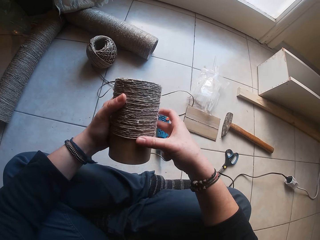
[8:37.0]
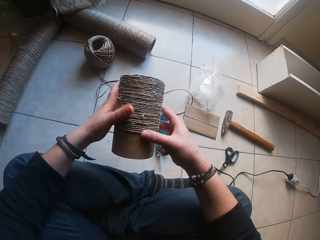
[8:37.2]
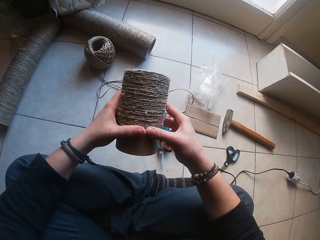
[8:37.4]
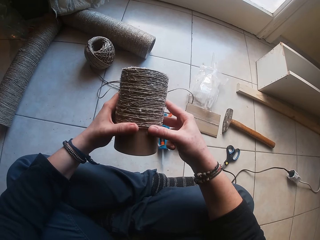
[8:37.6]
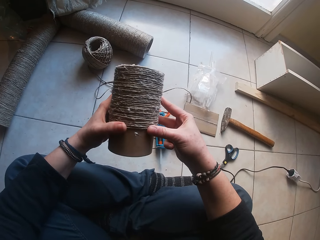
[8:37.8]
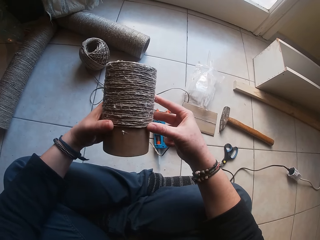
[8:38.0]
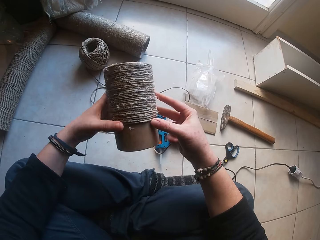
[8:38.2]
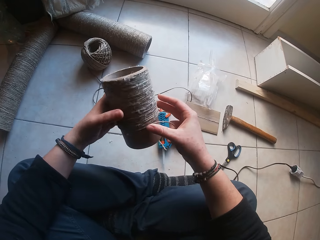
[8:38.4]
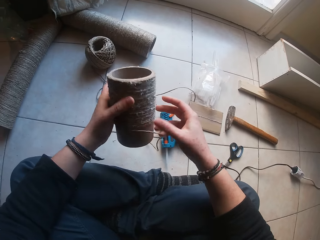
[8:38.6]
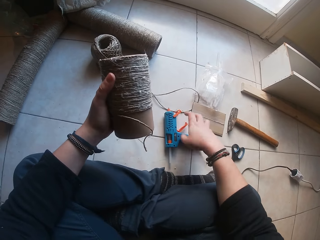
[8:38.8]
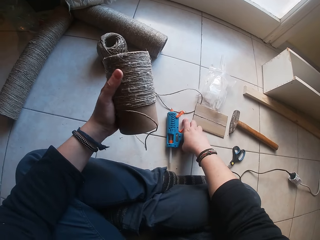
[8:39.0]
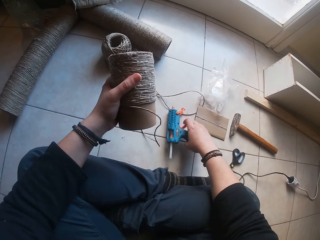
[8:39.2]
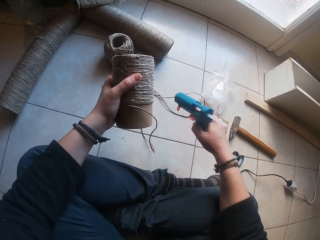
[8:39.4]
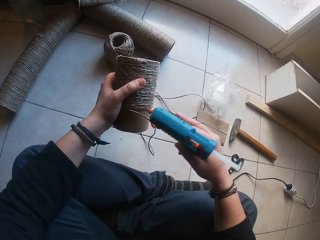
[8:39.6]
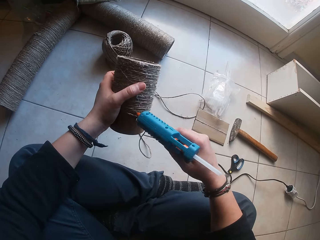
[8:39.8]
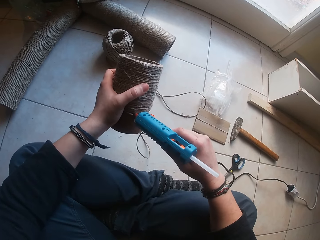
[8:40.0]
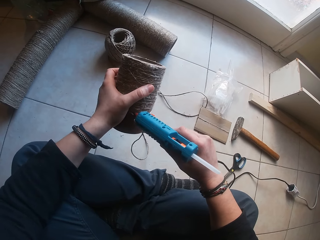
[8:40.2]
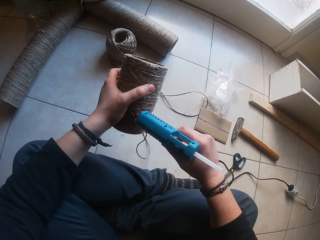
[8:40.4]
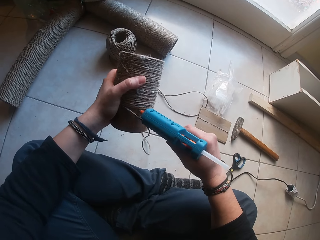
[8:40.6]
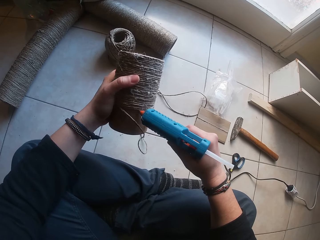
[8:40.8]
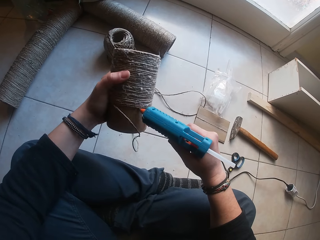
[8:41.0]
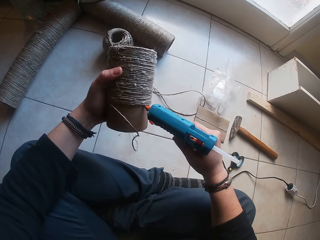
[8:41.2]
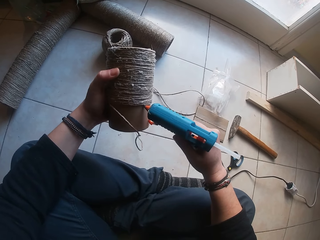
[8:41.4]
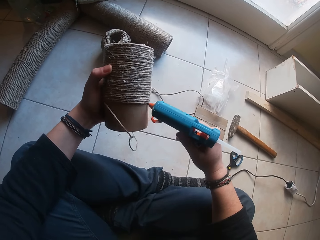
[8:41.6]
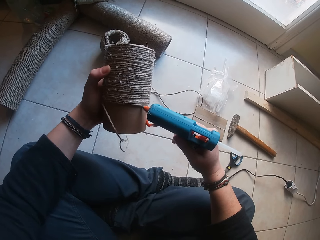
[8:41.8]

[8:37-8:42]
The camera wearer picks up the electric glue gun from the floor with his right hand. He applies some glue to the cardboard tube using the electric glue gun in his right hand.

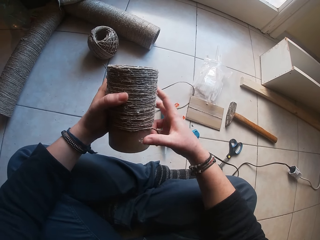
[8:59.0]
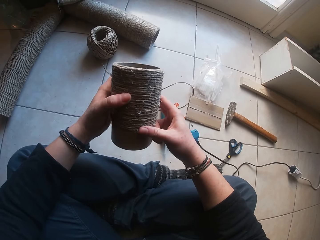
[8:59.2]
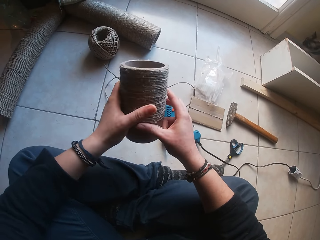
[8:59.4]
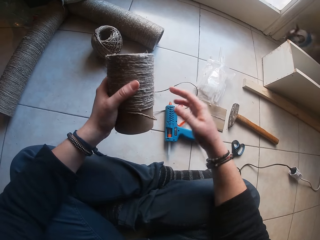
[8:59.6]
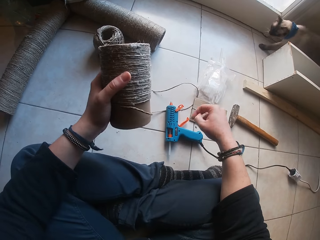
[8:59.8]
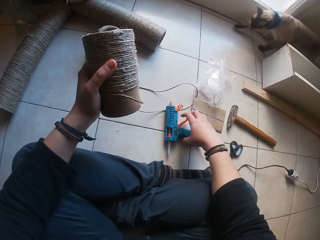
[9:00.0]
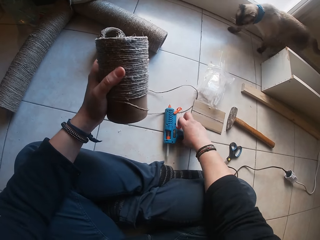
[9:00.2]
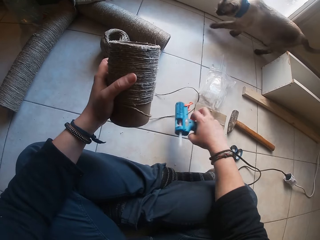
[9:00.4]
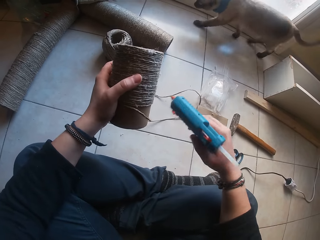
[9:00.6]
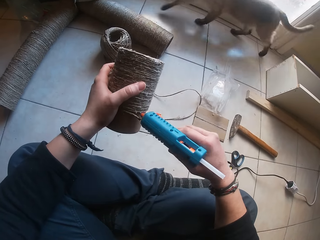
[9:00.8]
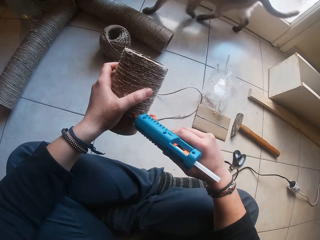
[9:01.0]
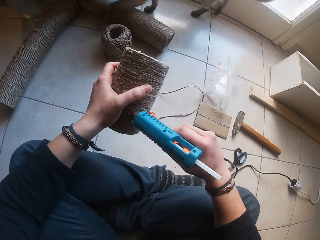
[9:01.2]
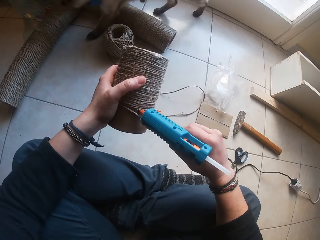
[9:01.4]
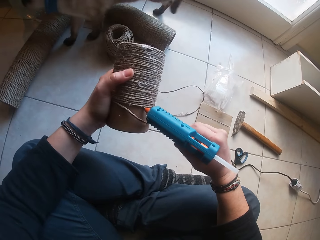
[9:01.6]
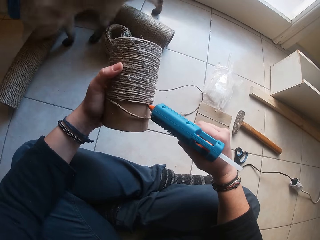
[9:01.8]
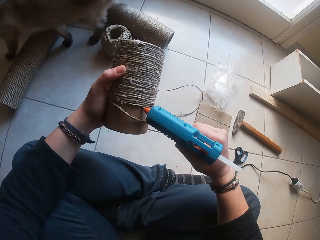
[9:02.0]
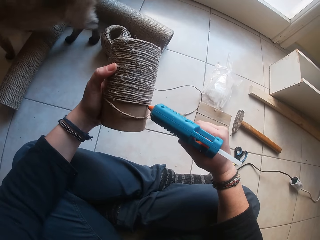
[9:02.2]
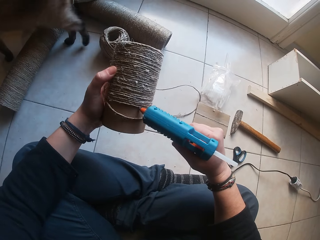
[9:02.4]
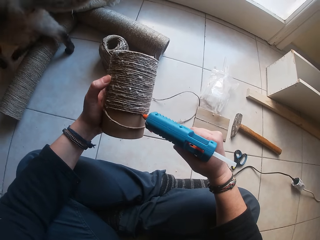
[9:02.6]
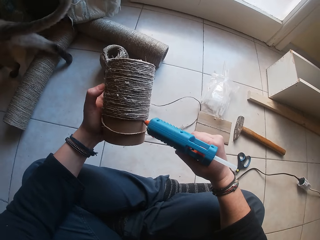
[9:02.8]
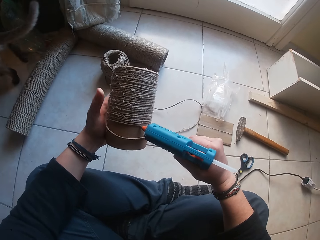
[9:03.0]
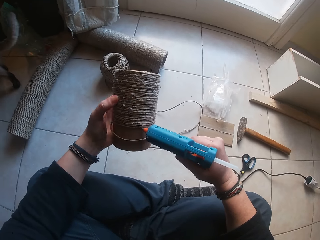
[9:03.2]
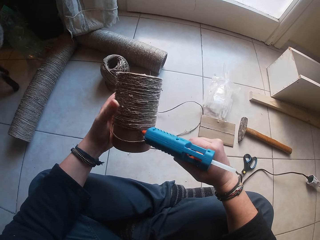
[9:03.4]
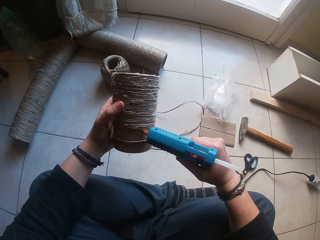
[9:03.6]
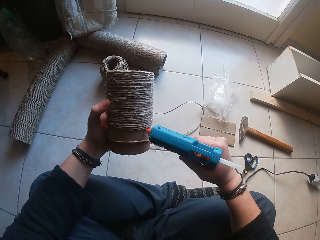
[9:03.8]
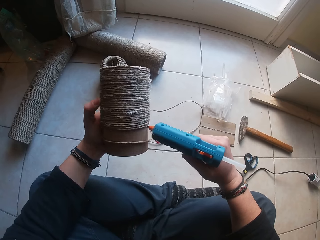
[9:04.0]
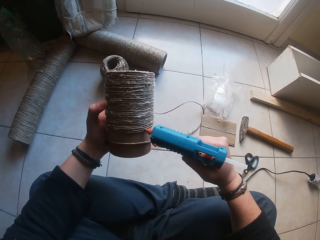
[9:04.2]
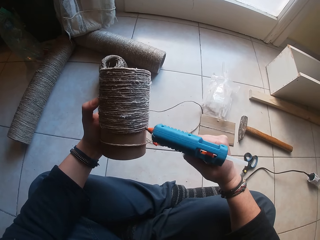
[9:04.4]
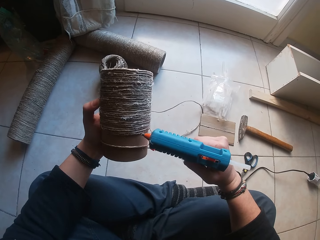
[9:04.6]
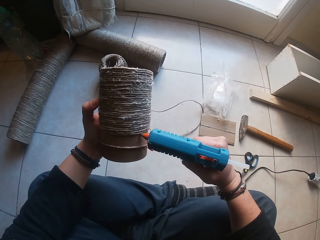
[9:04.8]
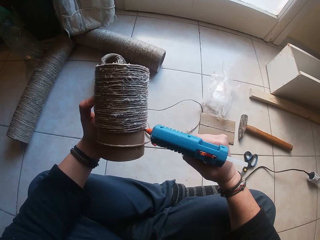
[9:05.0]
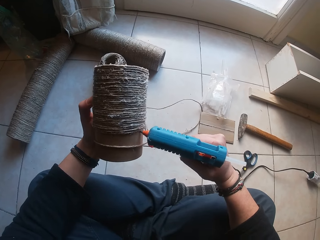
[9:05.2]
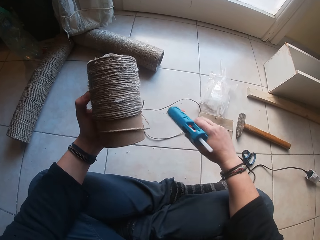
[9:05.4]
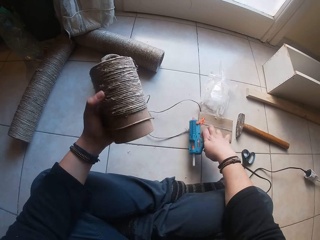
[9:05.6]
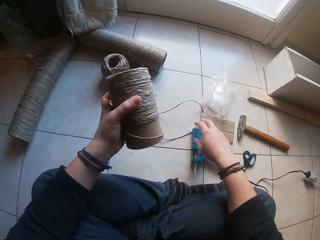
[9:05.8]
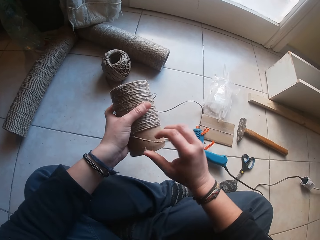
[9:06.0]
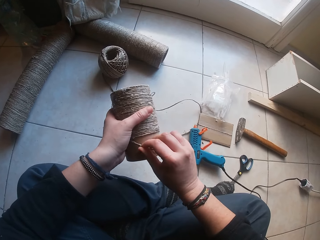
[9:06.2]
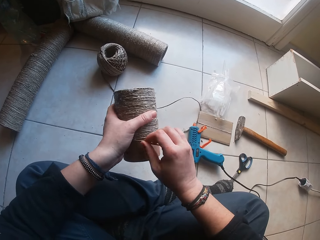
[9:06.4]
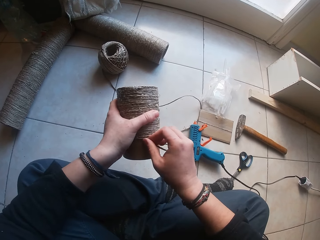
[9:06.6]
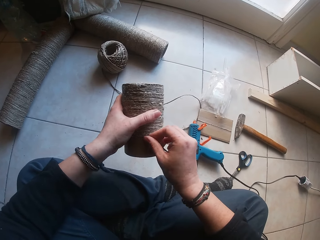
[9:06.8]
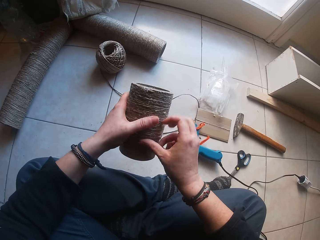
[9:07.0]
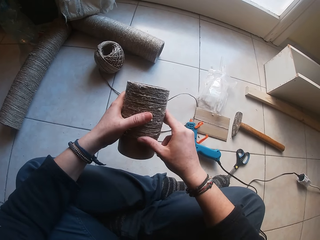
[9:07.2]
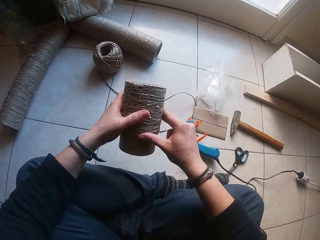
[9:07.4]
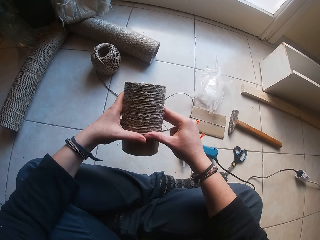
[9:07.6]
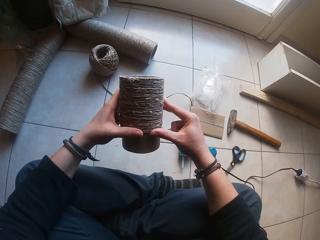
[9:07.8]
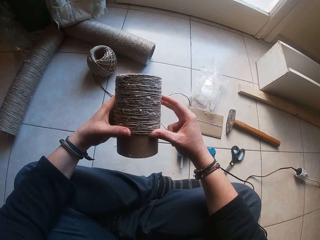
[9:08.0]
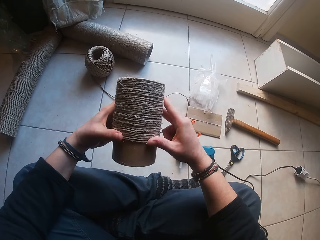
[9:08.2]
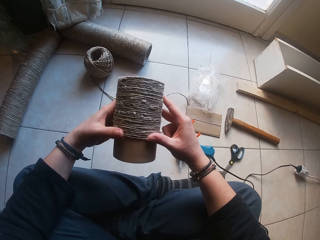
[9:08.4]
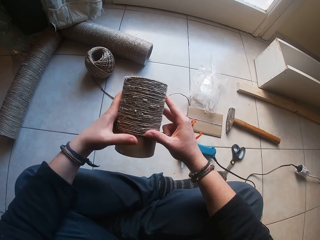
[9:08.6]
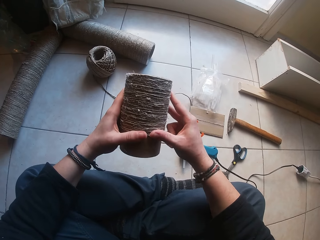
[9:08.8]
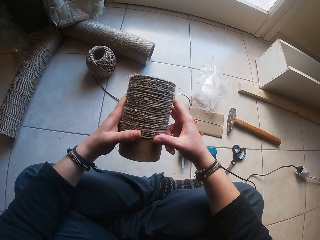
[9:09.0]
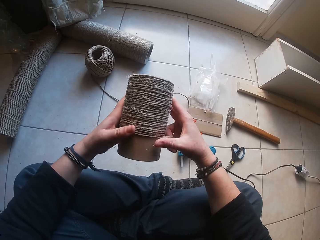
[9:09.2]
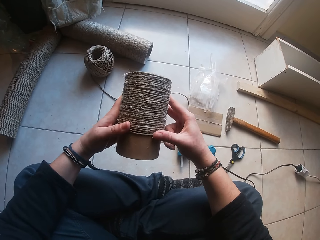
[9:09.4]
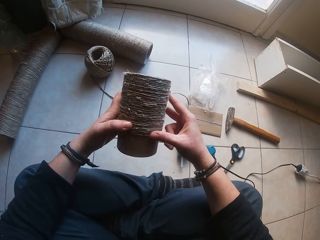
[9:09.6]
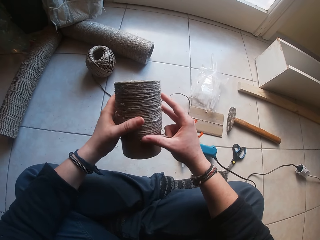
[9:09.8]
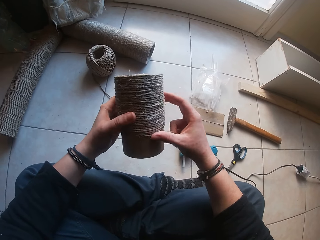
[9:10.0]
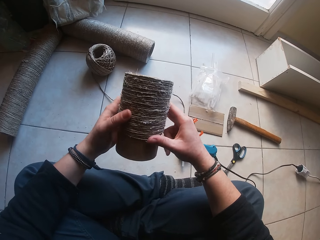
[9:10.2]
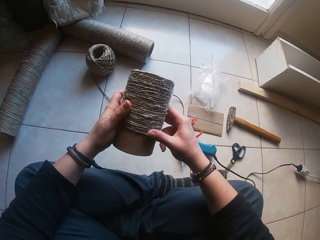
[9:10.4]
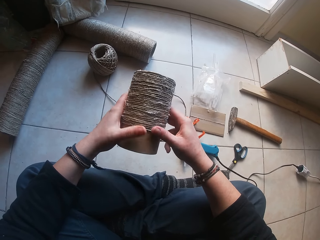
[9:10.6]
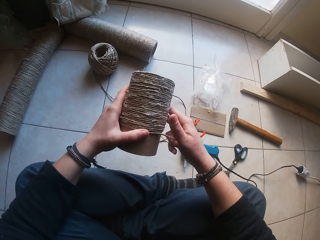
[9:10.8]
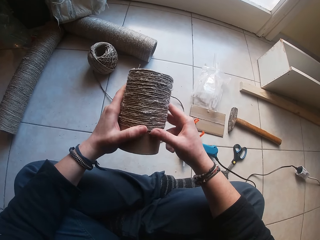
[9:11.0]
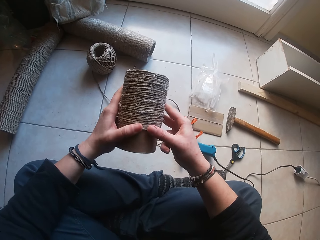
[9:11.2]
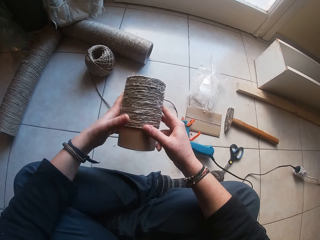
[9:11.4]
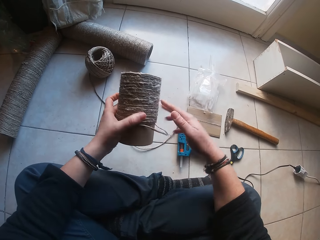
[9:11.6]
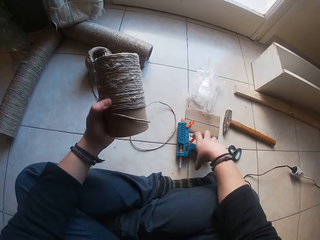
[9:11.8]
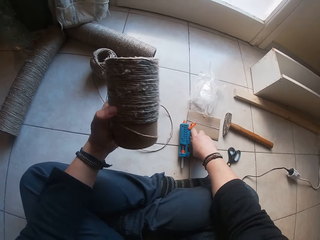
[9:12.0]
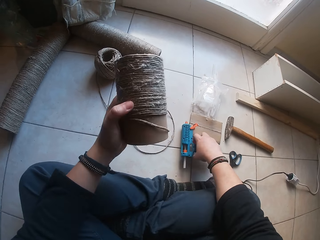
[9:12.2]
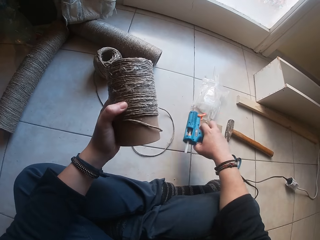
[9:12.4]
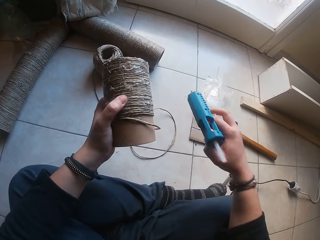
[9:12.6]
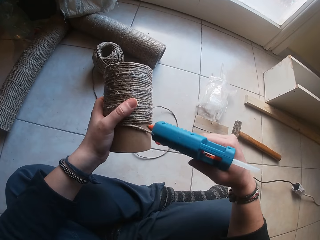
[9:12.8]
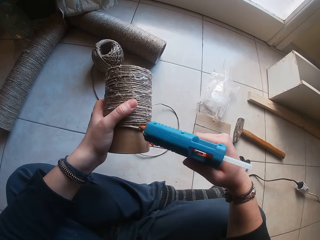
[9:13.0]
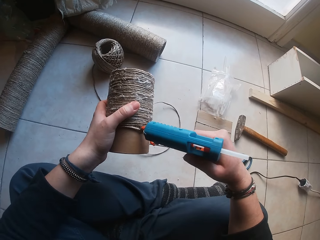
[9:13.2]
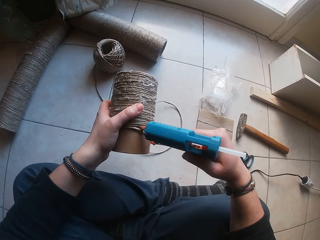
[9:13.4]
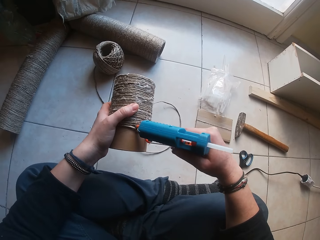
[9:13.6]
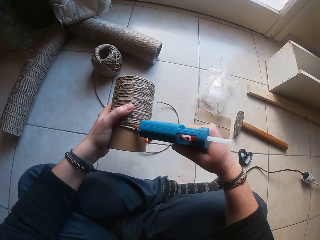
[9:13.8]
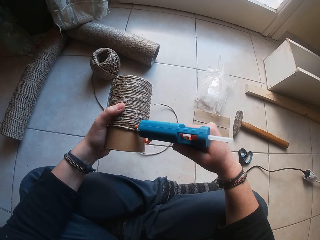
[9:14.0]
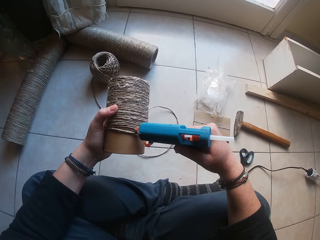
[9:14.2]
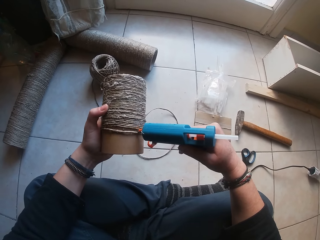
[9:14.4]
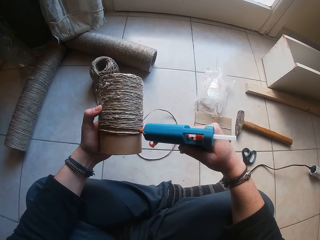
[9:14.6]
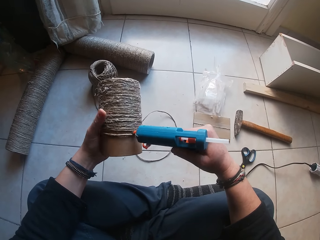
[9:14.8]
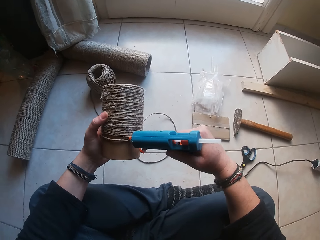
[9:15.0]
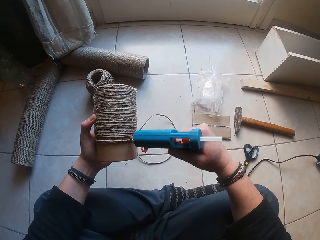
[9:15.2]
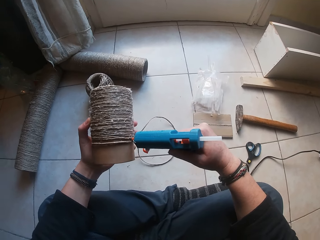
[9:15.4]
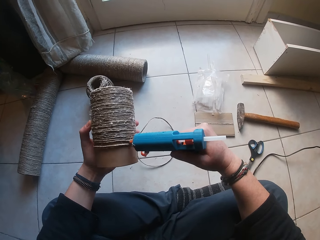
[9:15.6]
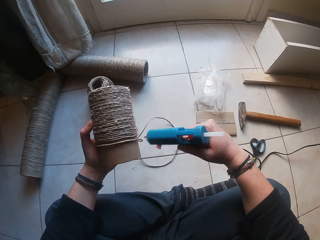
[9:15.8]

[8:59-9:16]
The camera wearer picks up the electric glue gun from the floor with his right hand. He applies some glue to the cardboard tube using the electric glue gun in his right hand. He places the electric glue in his right hand on the floor. He rolls the twine on the cardboard tube holder using his hands. He picks up the electric glue gun from the floor with his right hand. He applies some glue to the cardboard tube using the electric glue gun in his right hand.
